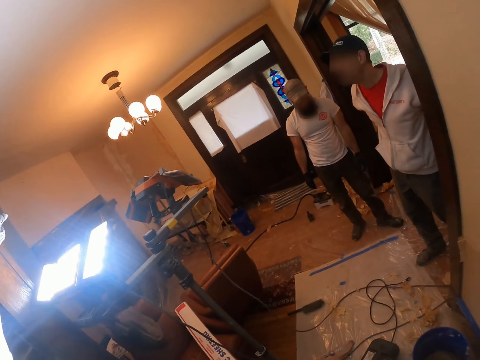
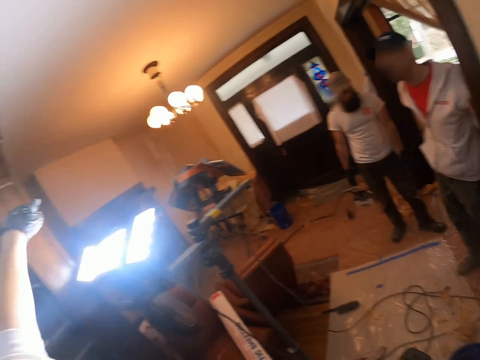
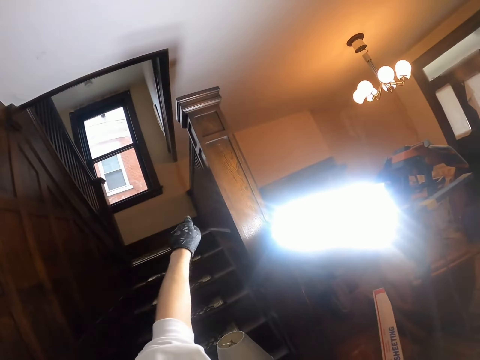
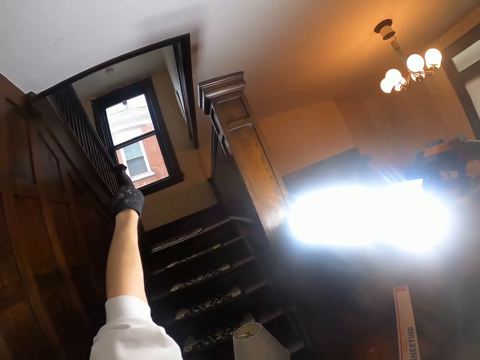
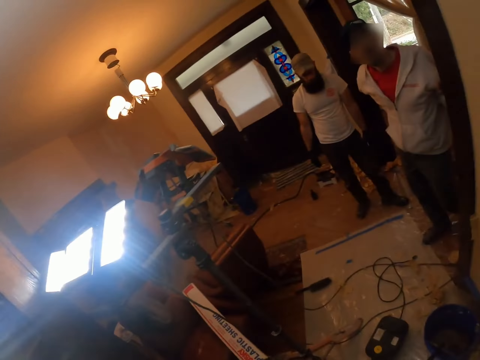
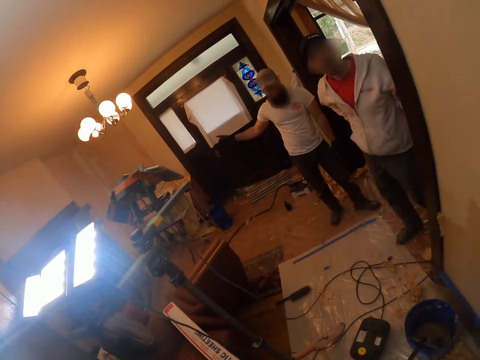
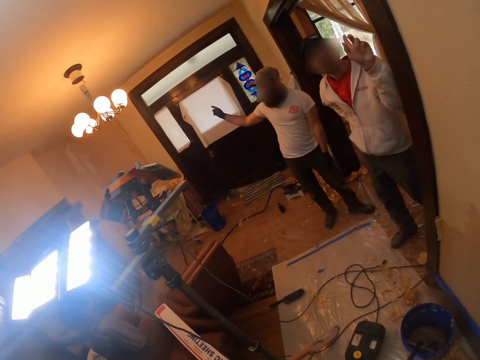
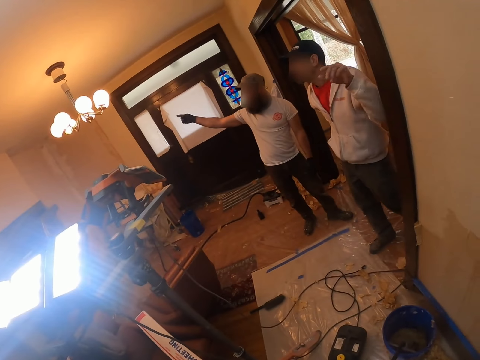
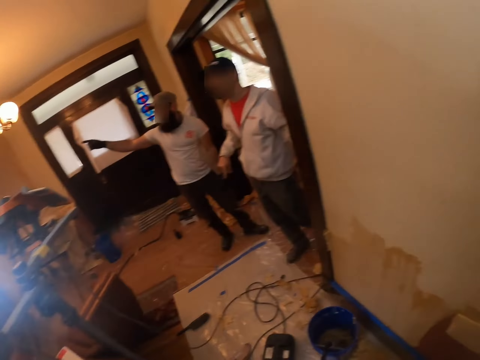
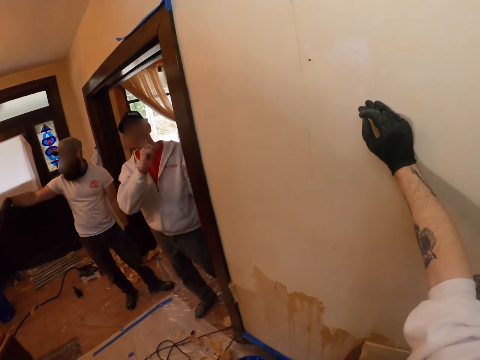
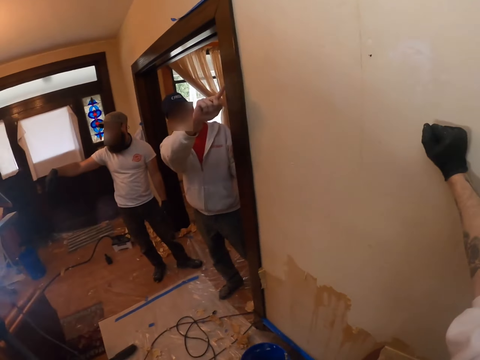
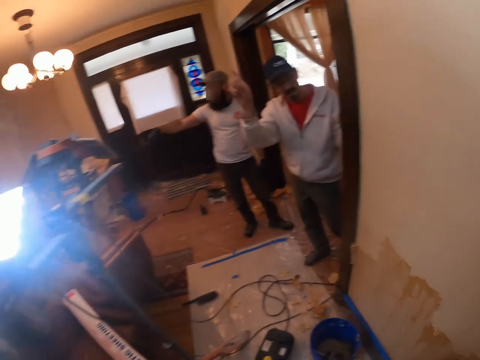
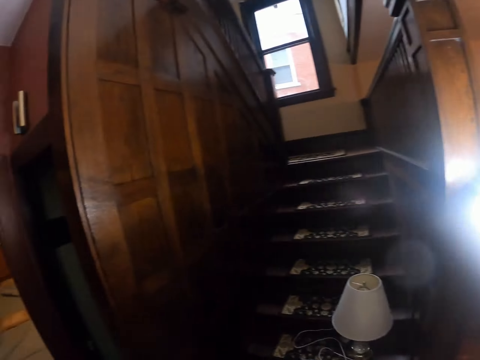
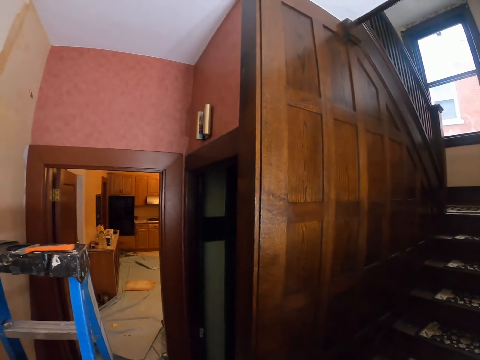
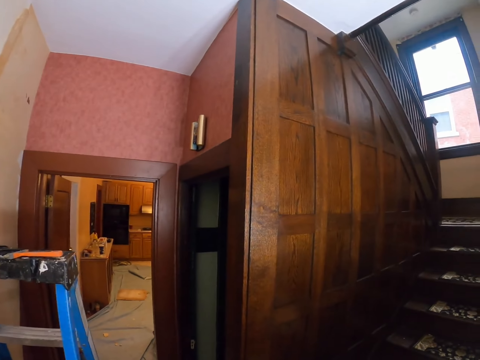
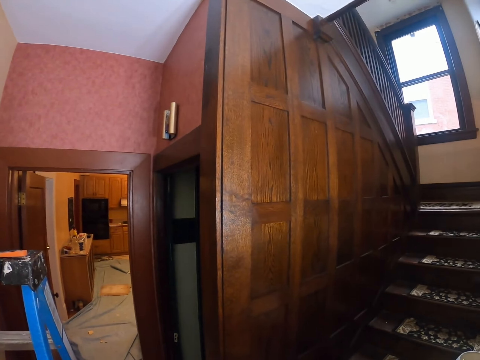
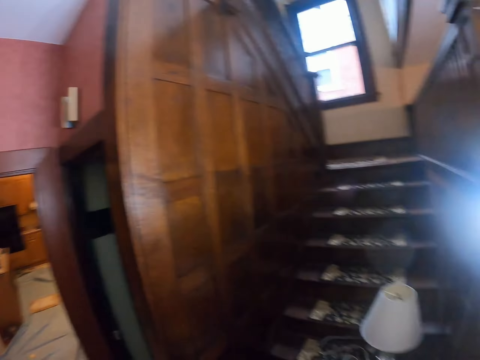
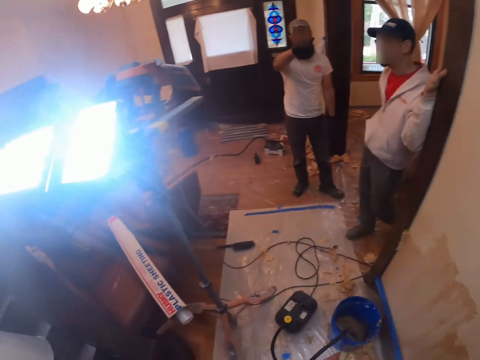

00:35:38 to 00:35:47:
The camera wearer points at the stairs. They converse with a man and another man. The other man points at the wall. The camera wearer looks around.

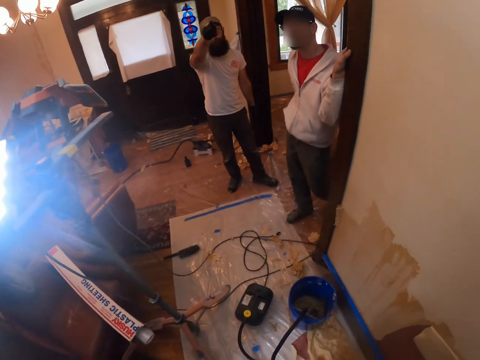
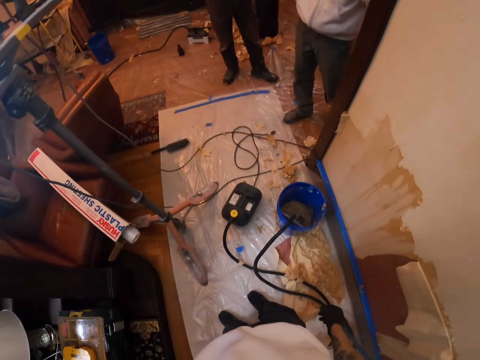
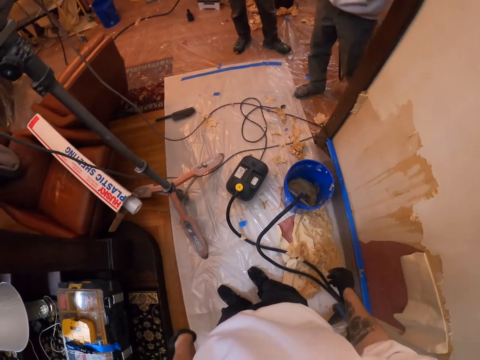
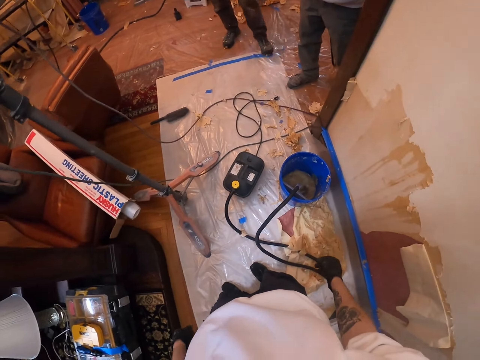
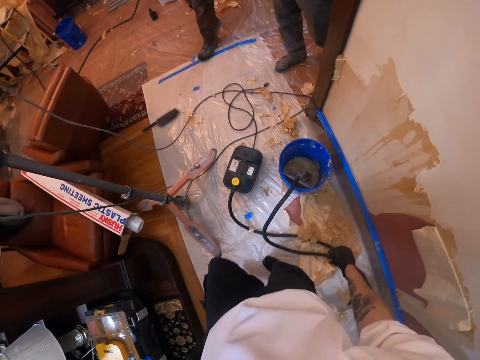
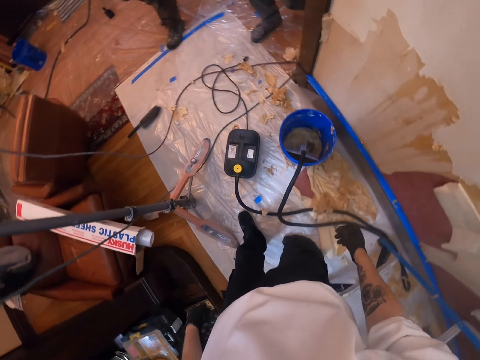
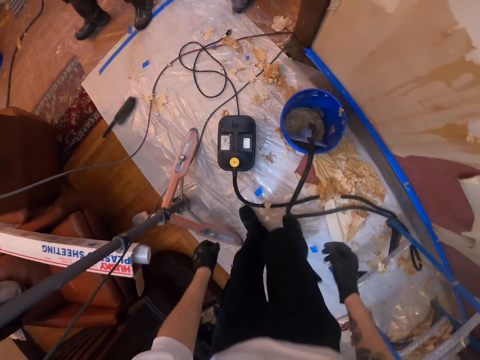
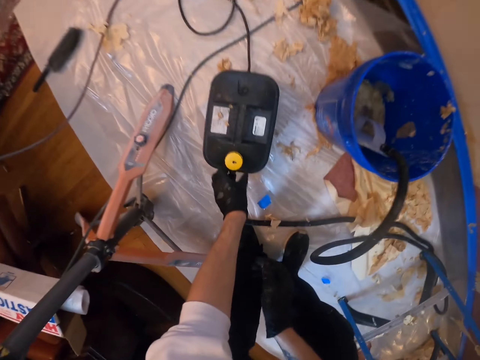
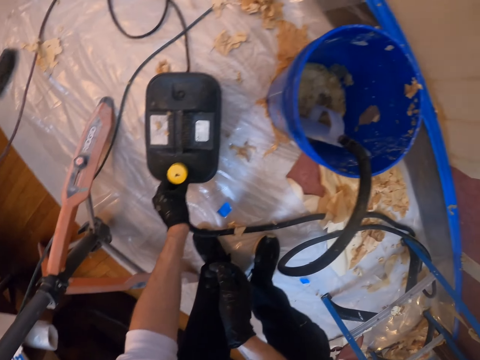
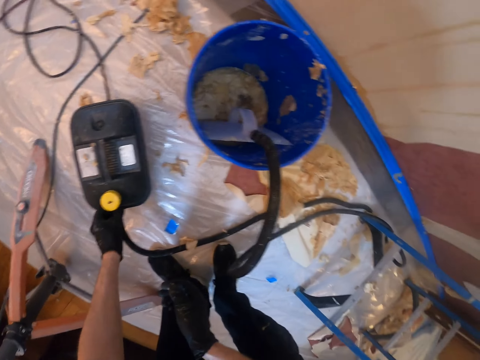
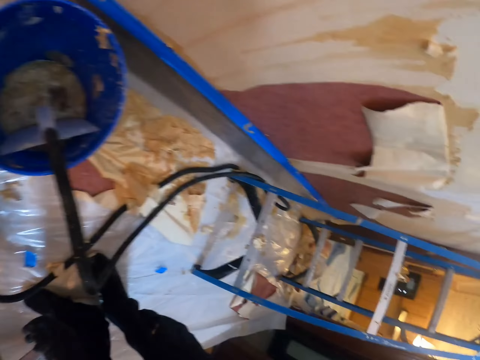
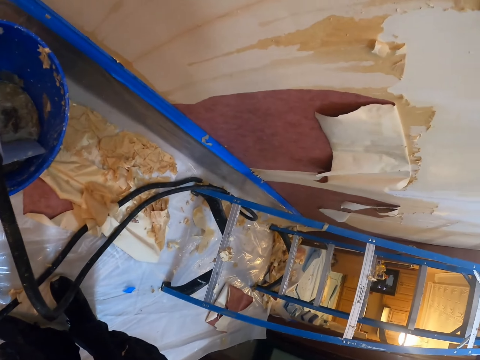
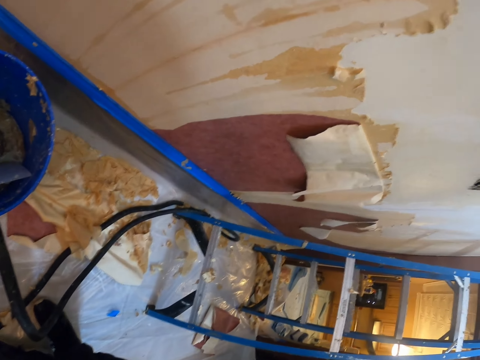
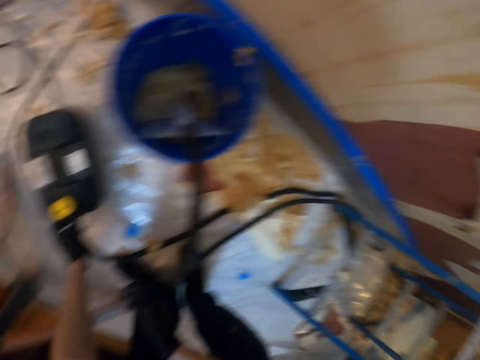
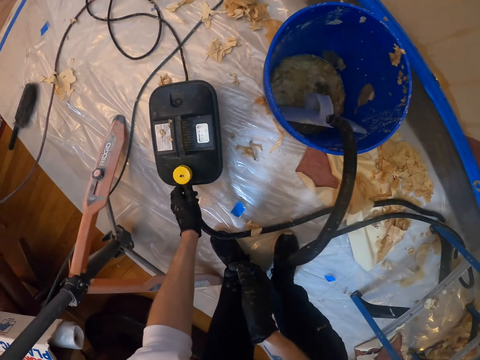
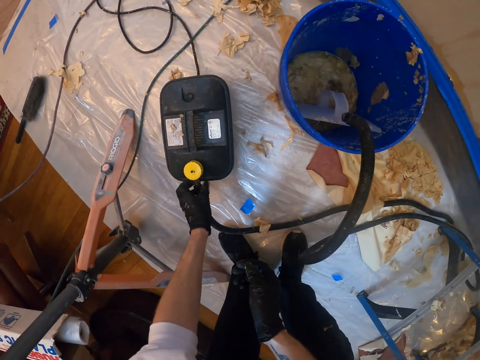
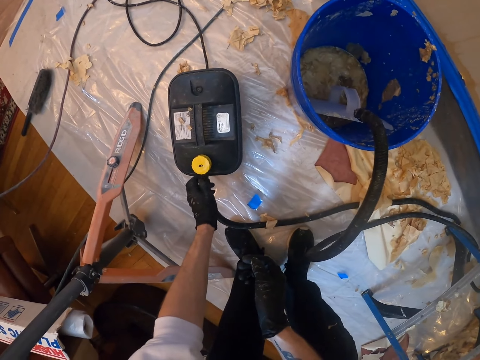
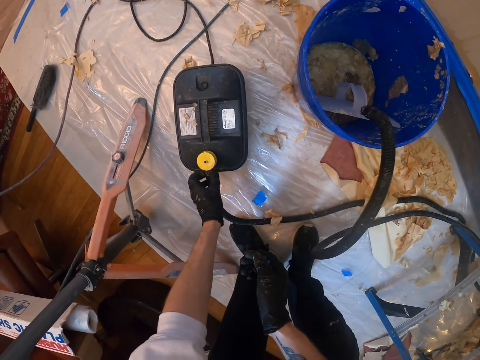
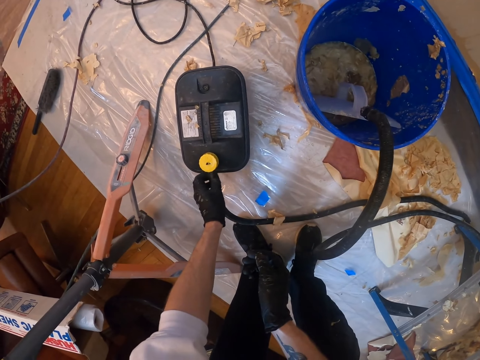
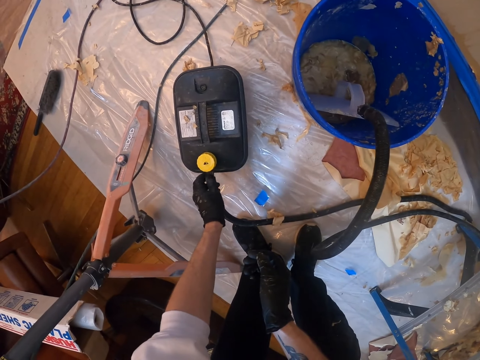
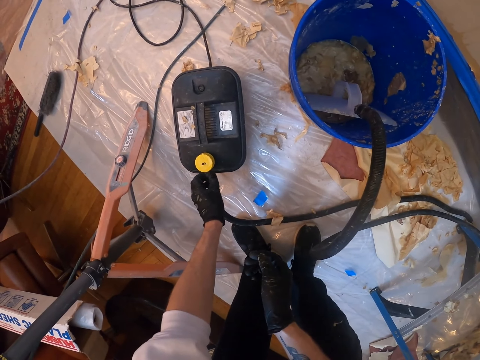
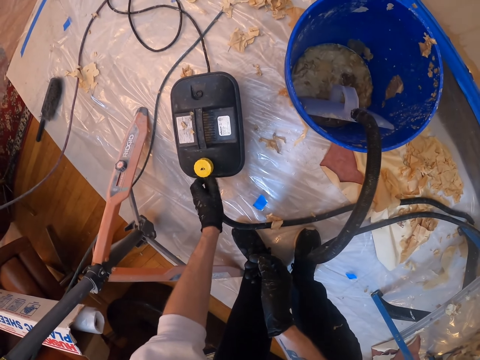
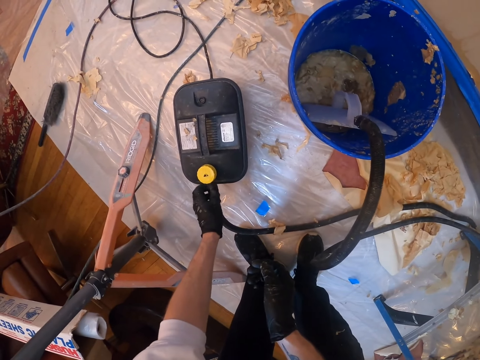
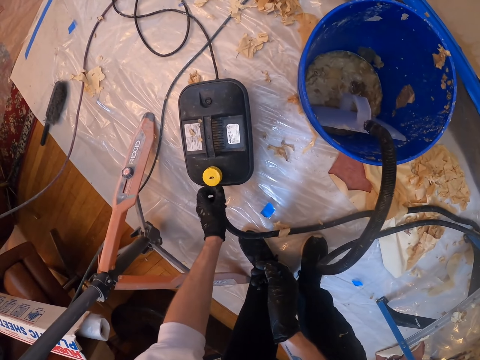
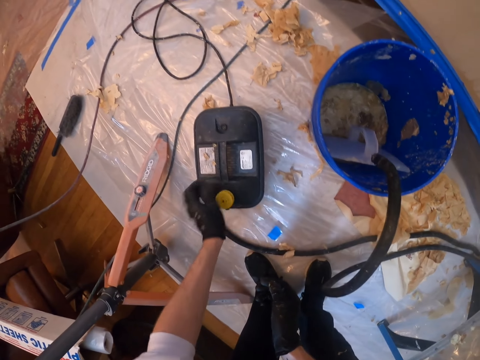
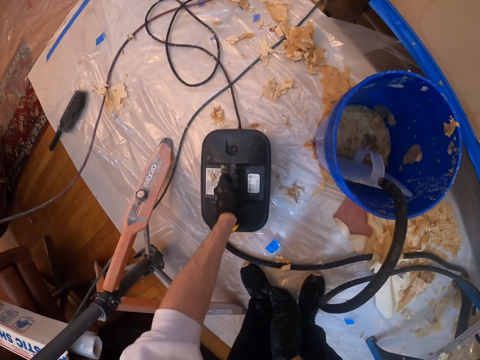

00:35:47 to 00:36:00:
The camera wearer converses with a man and another man. They look around. They make a step. They touch the pipe. They bend beside a jerrycan. They pull the pipe. They look around. They open the pipe beside the jerrycan. They drop the pipe. They carry the jerrycan.

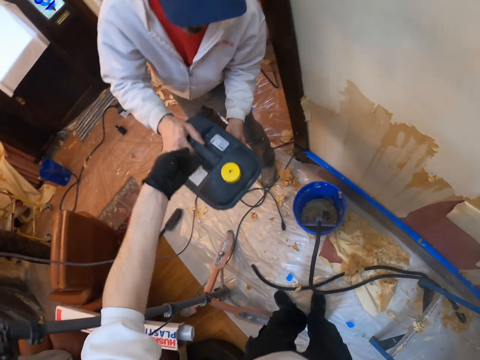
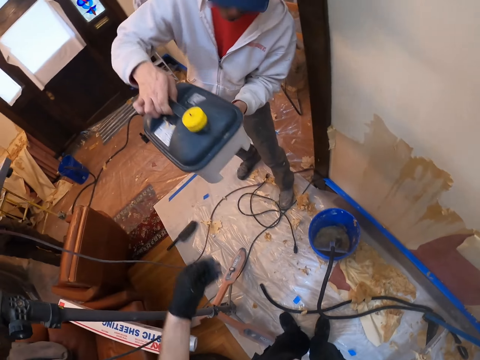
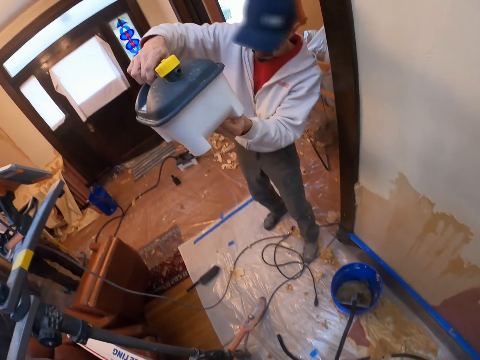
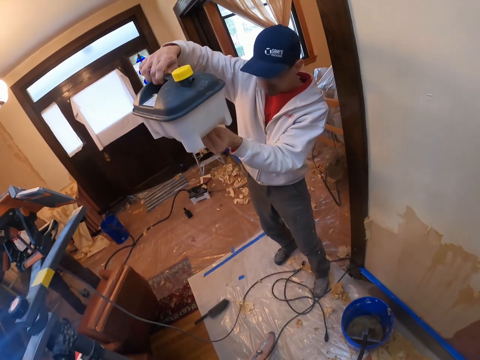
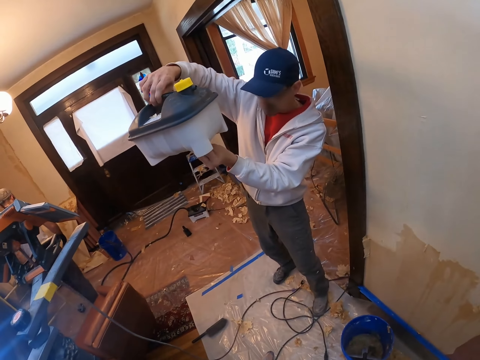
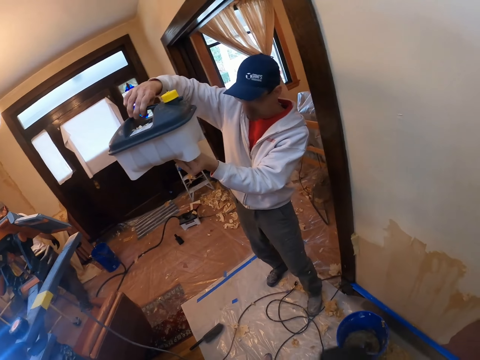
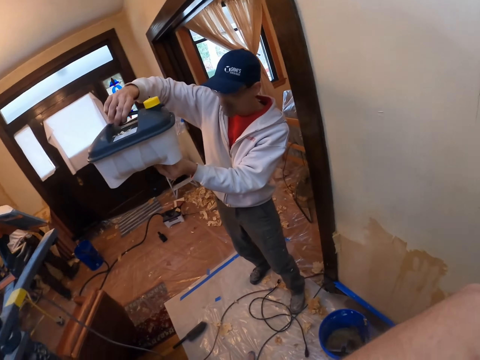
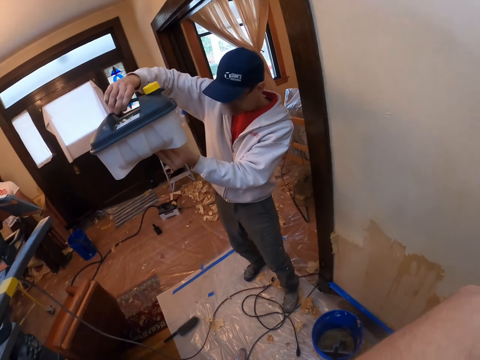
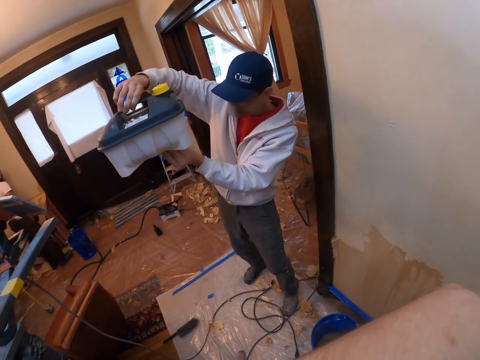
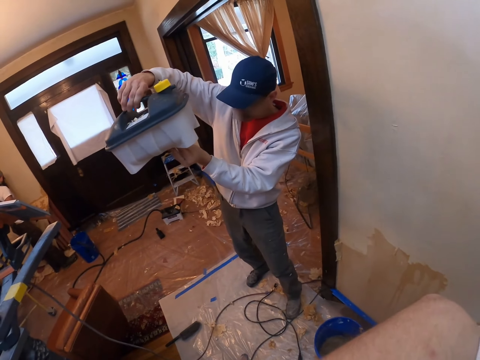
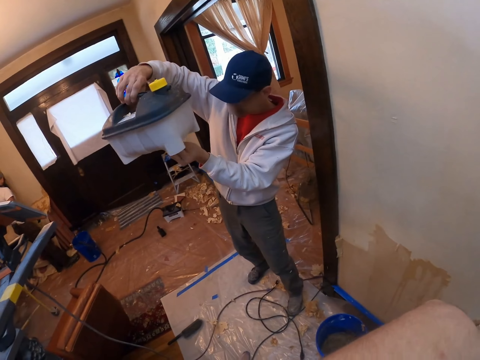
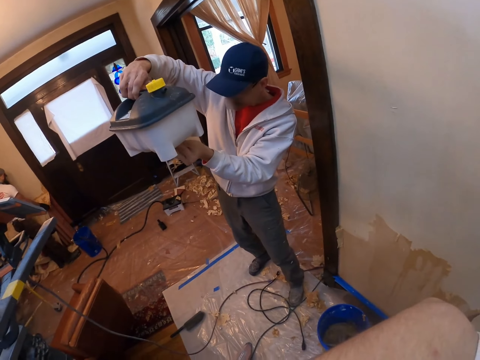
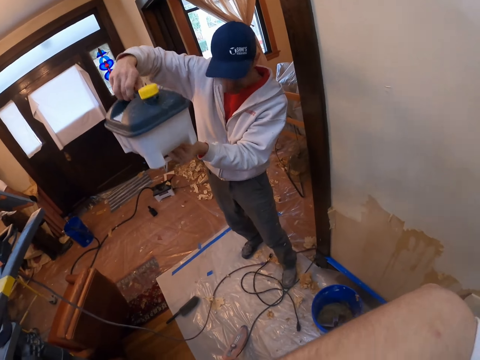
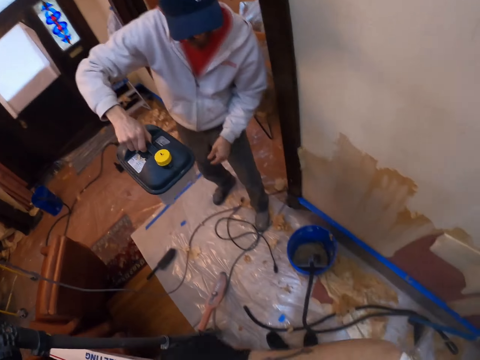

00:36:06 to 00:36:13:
A man lifts the tank. The camera wearer looks around. Another man looks at the fuel jerry can. The other man walks around. The other man looks at the fuel jerry can. The first man lifts the tank. The camera wearer looks around.
